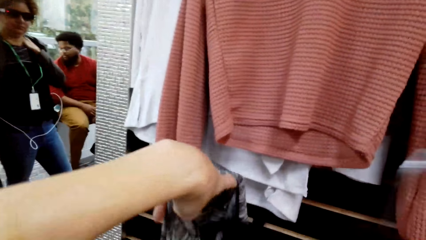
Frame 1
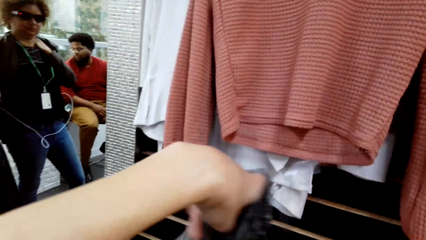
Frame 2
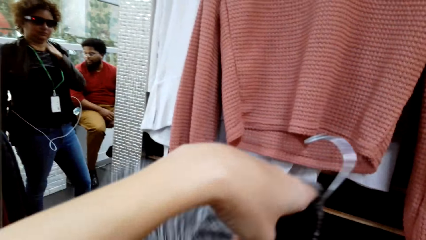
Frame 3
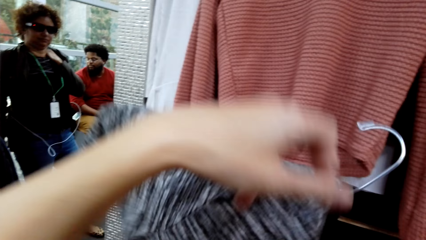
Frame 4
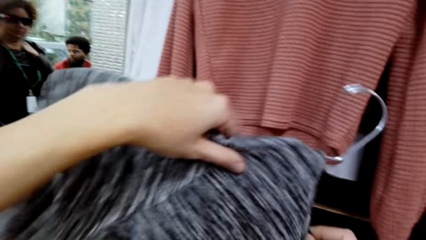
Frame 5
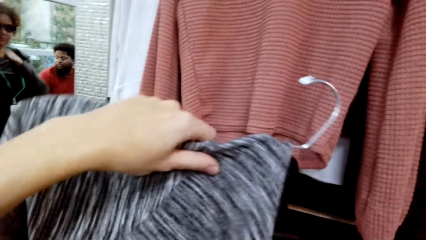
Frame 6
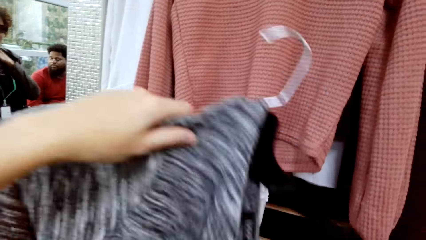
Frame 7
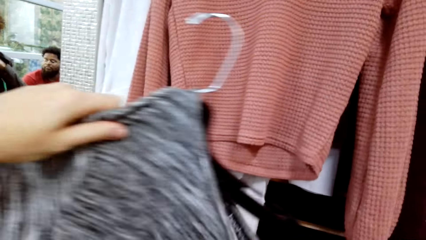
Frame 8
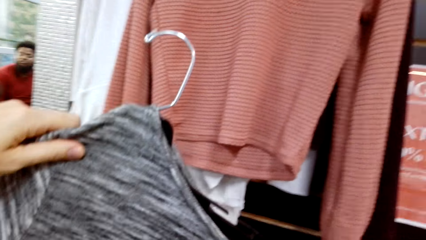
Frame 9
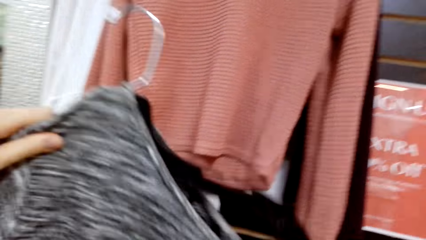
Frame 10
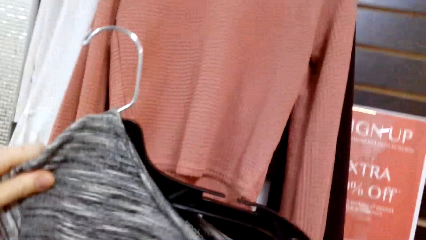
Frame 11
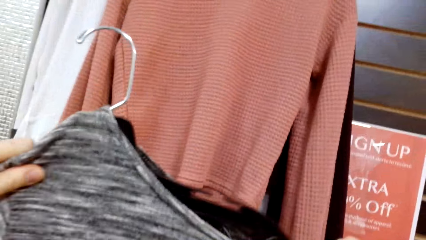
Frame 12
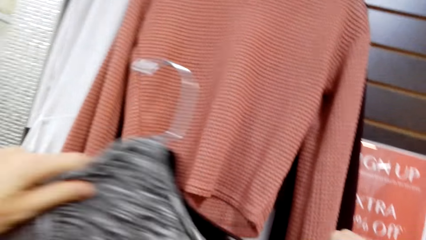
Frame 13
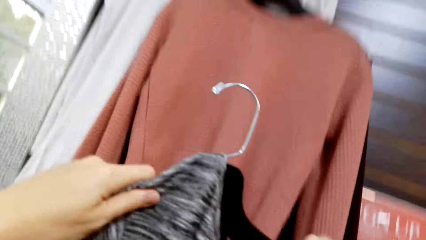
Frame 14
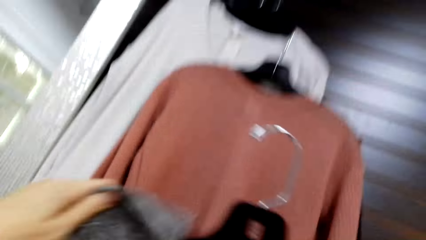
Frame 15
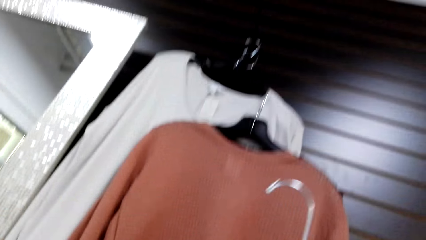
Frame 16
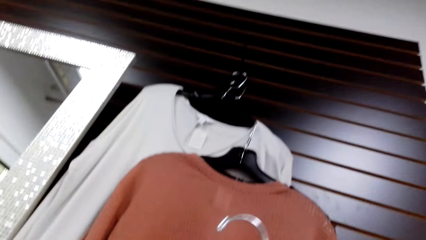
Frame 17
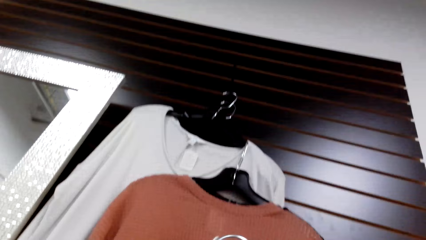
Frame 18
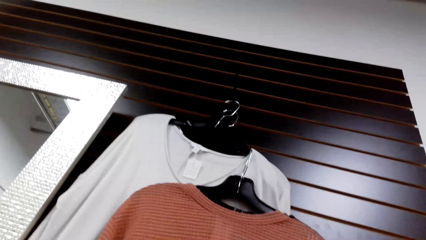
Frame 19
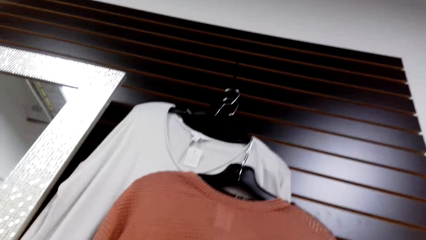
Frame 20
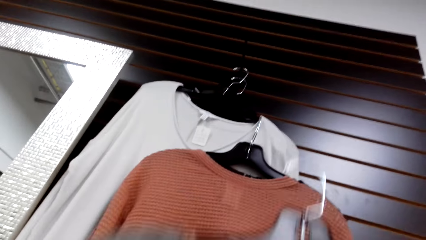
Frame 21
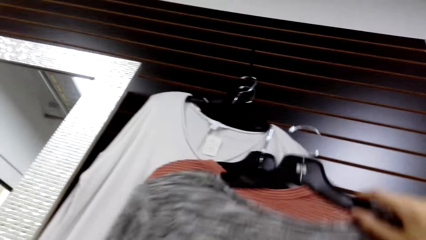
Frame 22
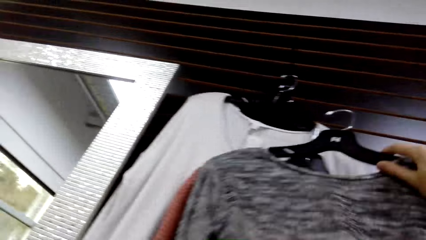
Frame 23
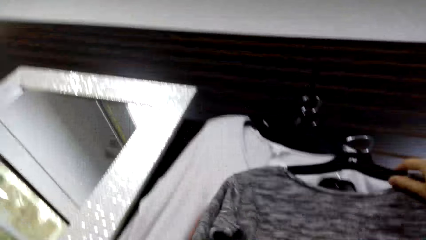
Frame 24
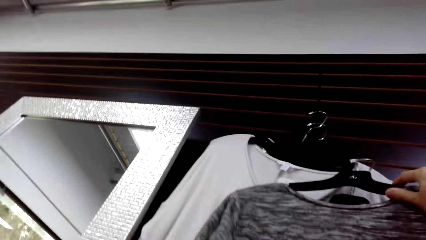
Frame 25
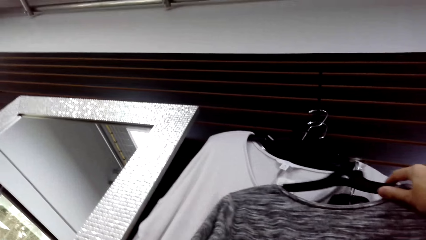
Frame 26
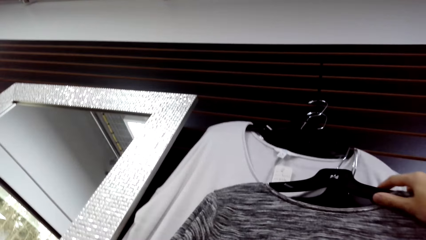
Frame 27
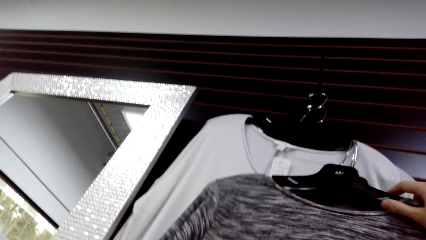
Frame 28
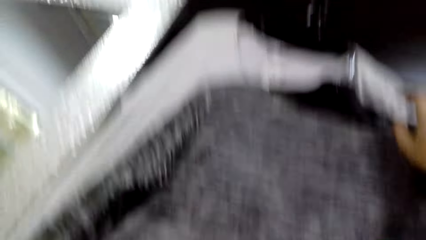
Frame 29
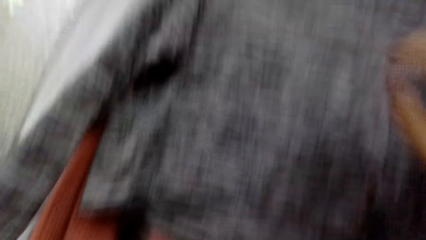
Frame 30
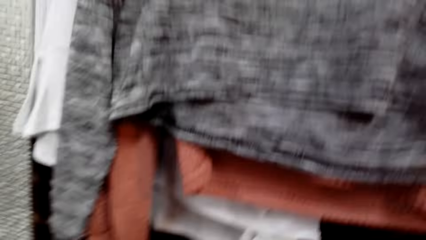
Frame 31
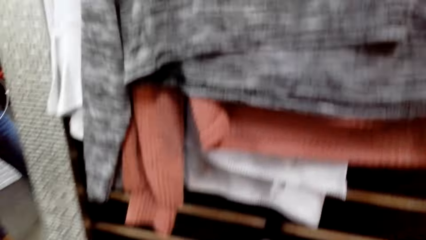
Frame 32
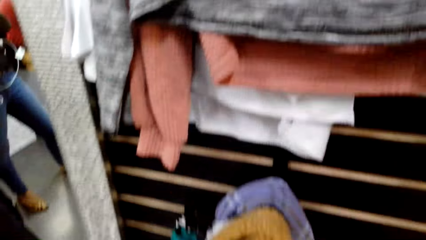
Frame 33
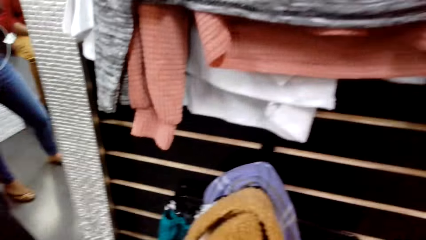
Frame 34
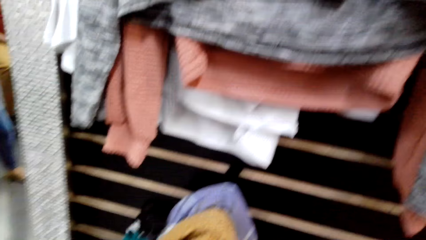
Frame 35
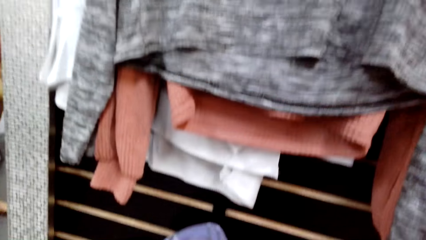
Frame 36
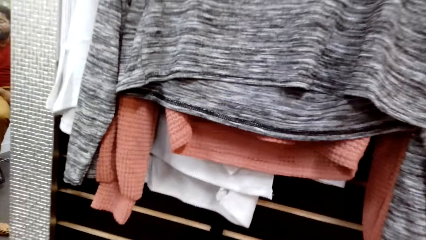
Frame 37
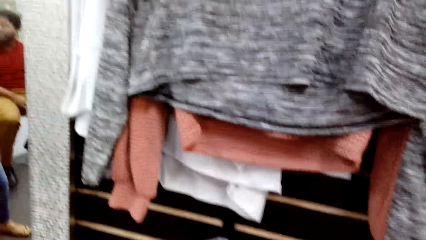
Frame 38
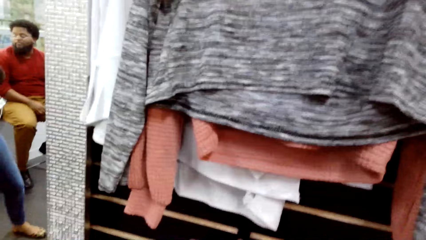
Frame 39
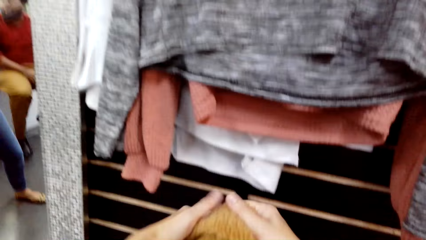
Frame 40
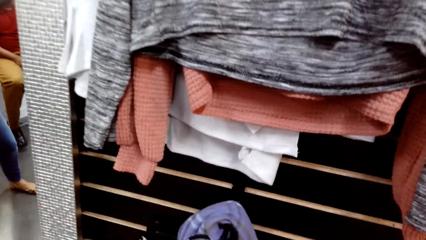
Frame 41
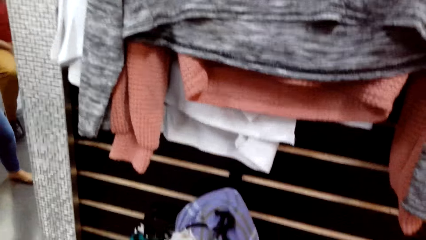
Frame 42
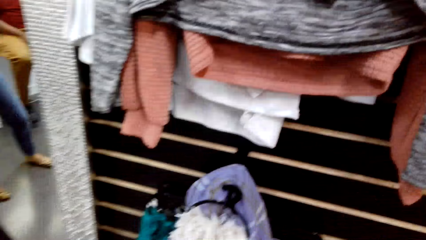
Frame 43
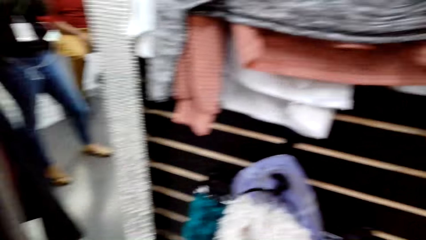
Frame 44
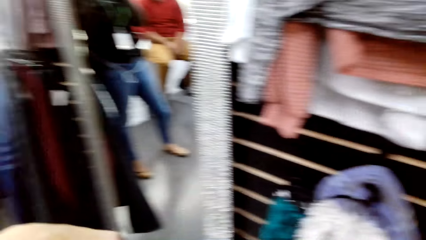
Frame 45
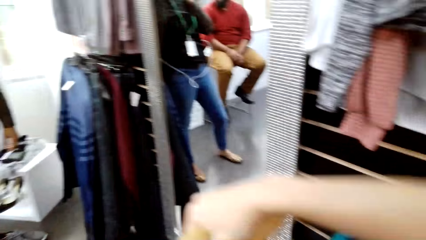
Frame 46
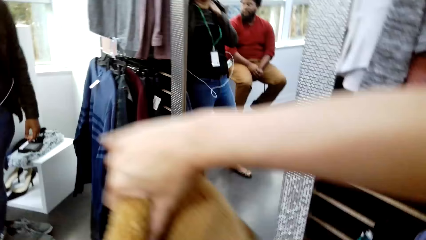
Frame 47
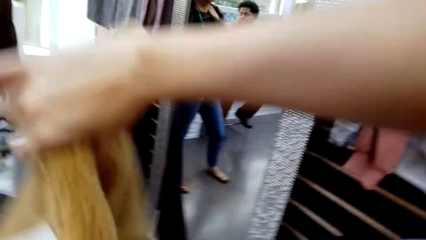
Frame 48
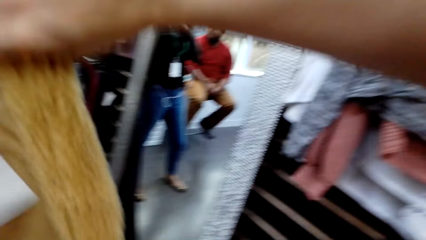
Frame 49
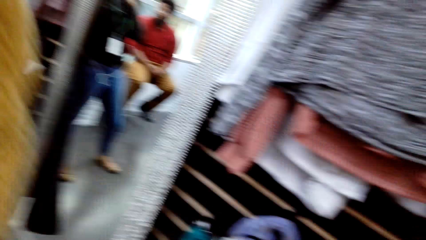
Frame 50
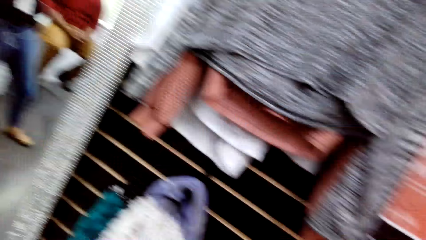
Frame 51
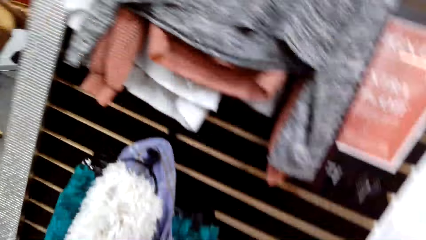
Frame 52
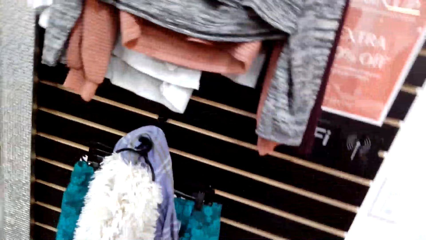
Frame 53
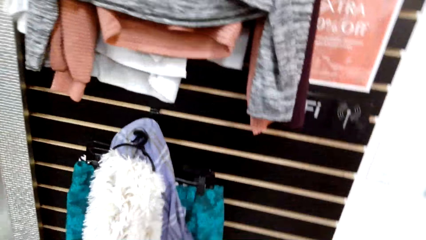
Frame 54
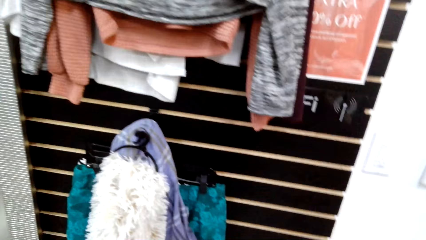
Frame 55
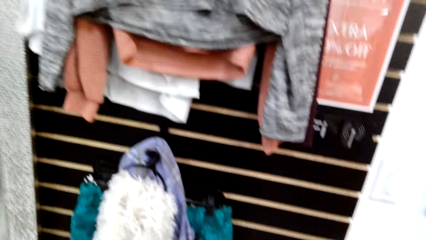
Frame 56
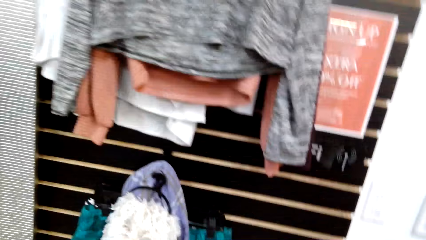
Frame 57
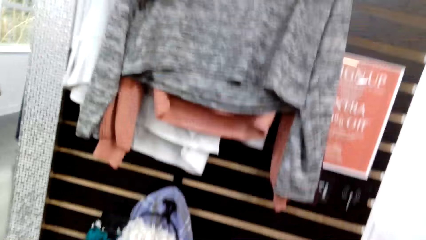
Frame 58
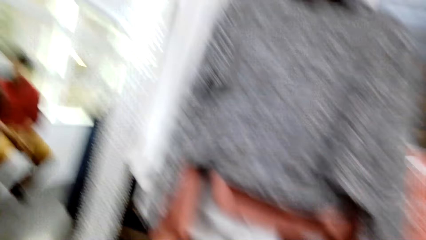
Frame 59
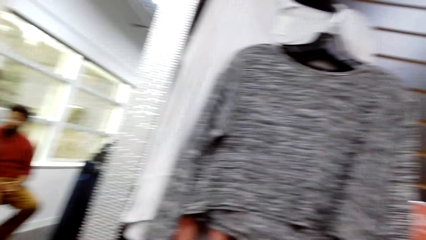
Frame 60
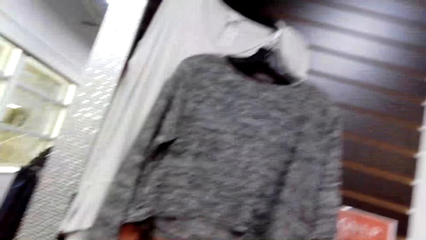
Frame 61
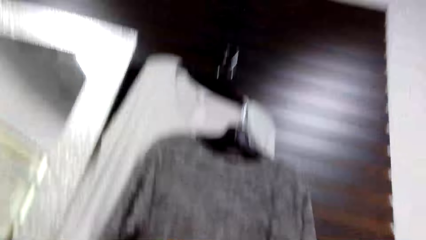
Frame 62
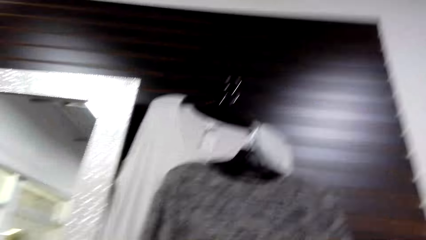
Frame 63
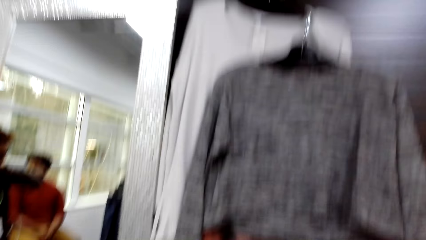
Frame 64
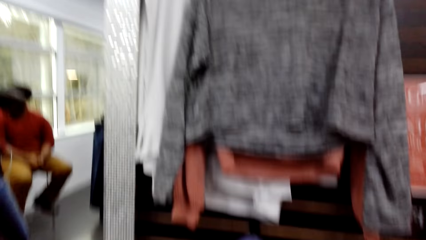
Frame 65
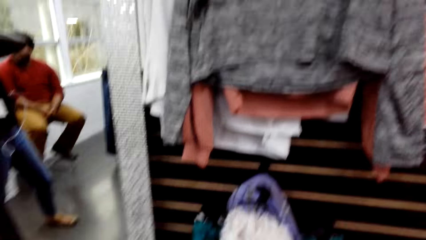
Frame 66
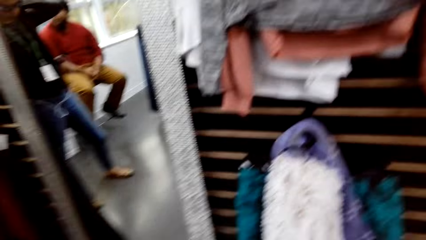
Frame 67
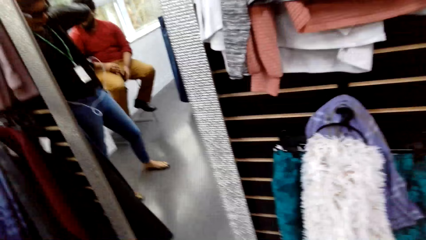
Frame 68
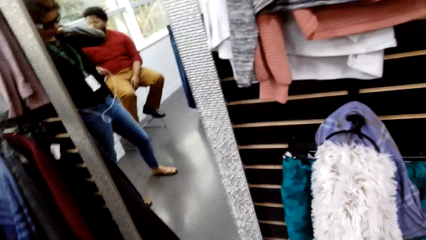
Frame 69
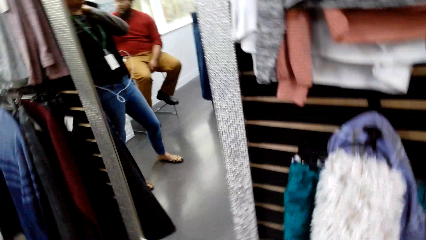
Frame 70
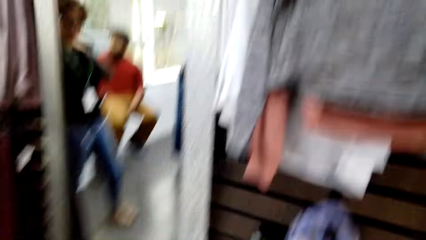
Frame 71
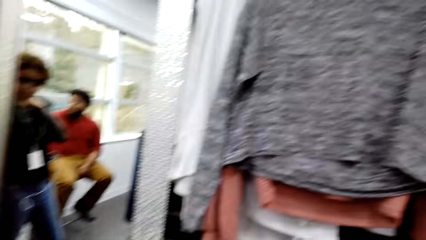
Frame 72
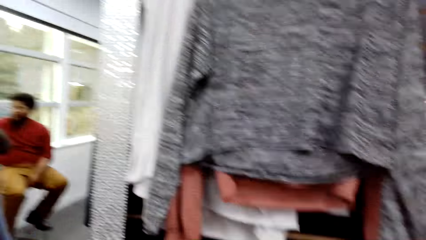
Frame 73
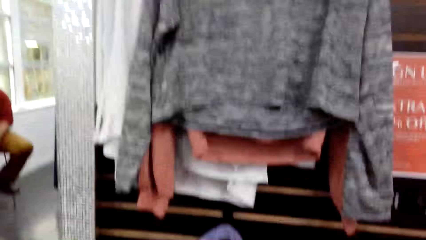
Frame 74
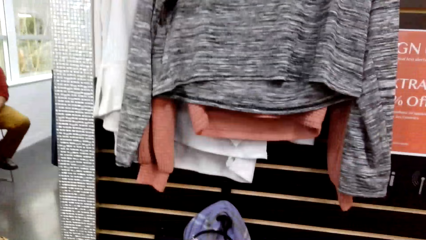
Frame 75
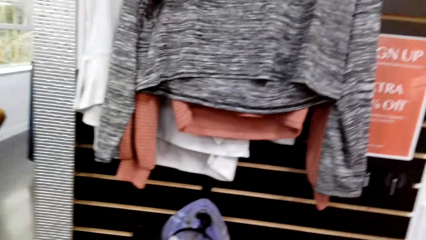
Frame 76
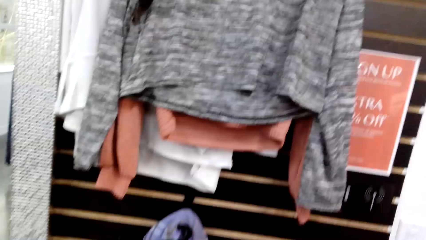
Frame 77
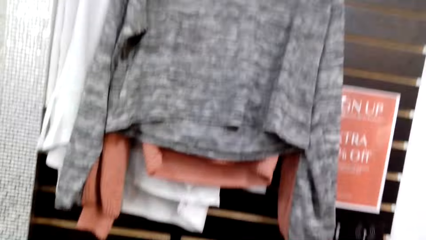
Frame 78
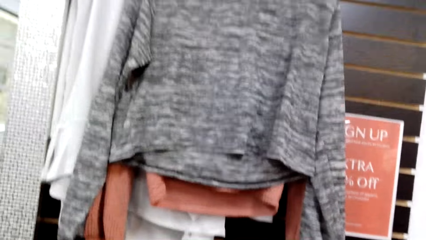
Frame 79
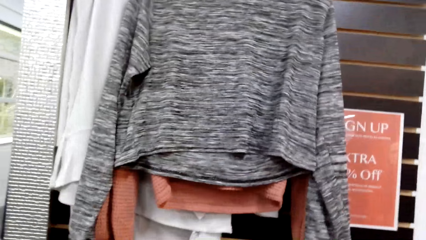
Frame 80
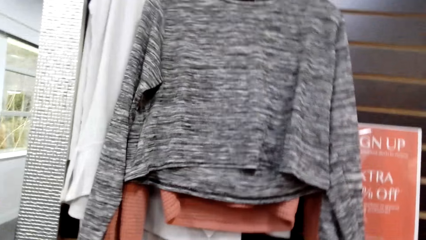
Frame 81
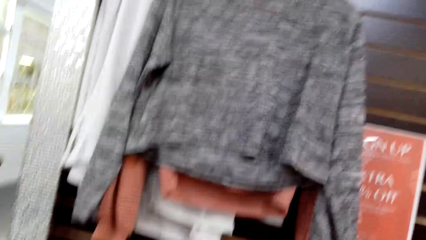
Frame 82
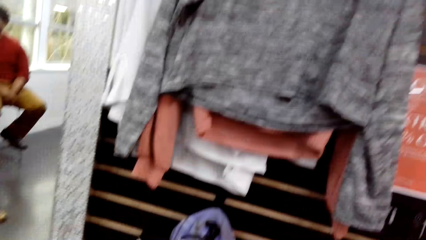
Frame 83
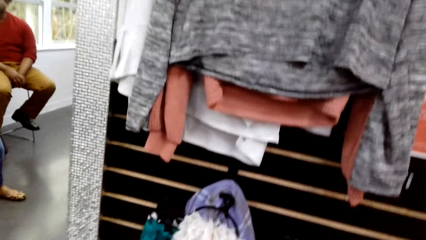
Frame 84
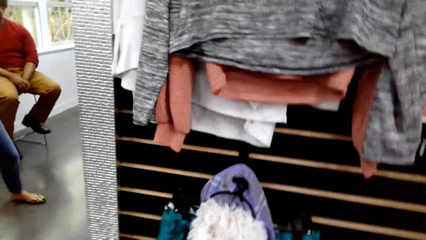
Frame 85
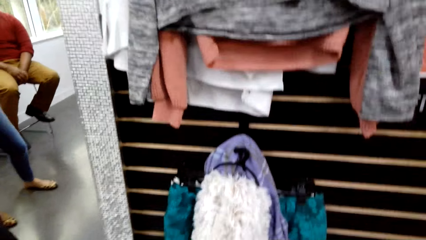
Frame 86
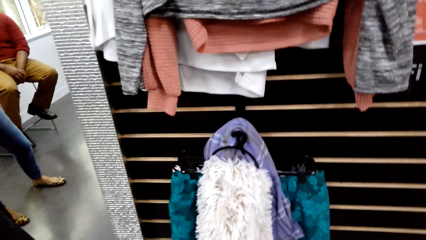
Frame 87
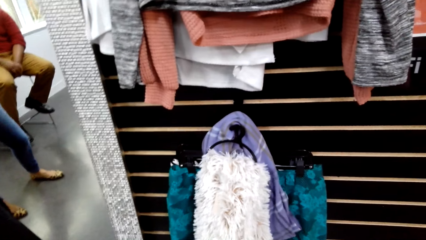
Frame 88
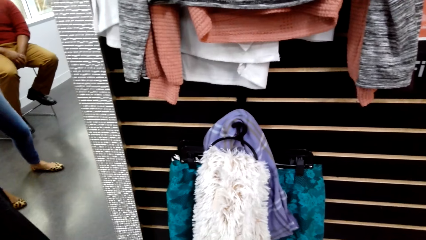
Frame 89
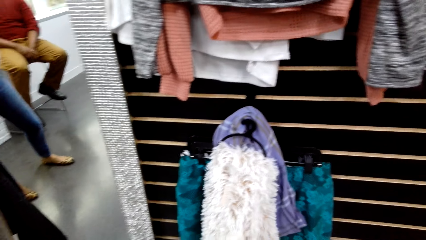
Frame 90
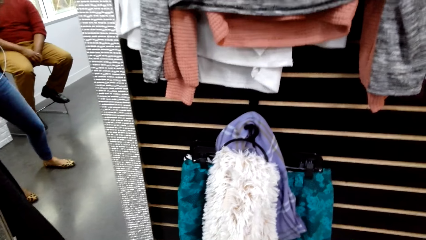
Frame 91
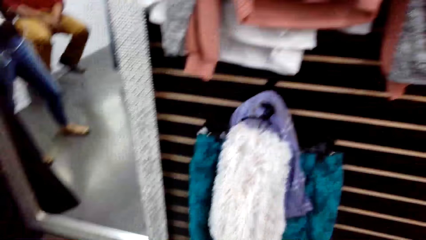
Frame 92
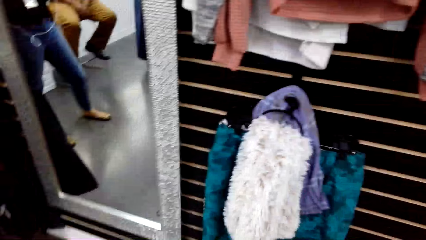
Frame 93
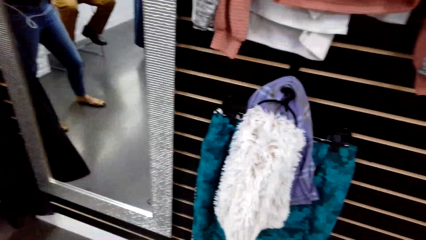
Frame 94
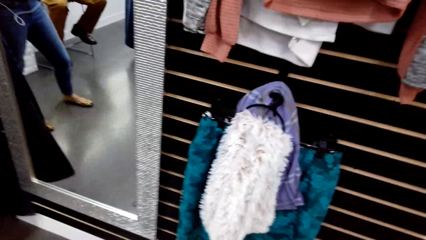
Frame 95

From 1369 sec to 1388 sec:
The camera wearer holds the hanger and puts the cloth on the hanger. A woman fixes the cloth on the hanger. The camera wearer hangs the cloth. They pick up the cloth. They wear the cloth. They look at the clothes on the wall.
